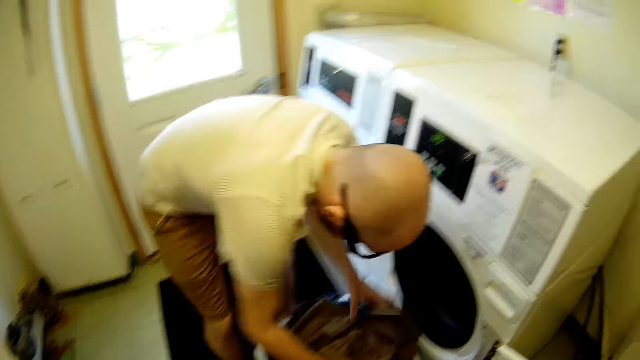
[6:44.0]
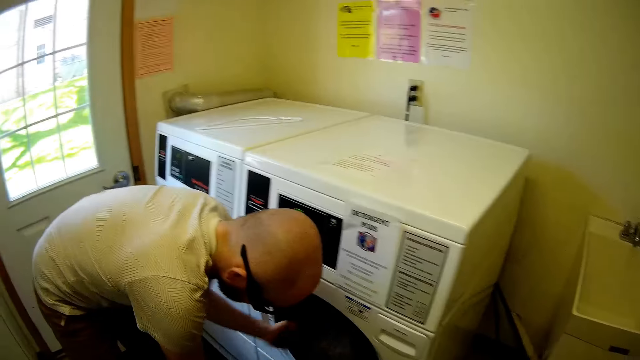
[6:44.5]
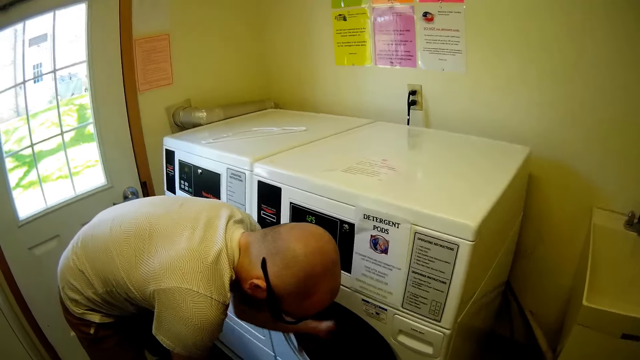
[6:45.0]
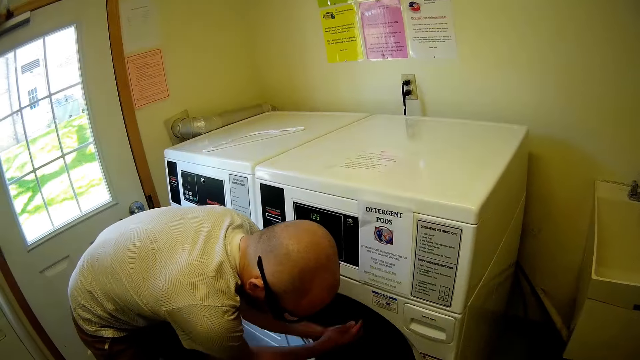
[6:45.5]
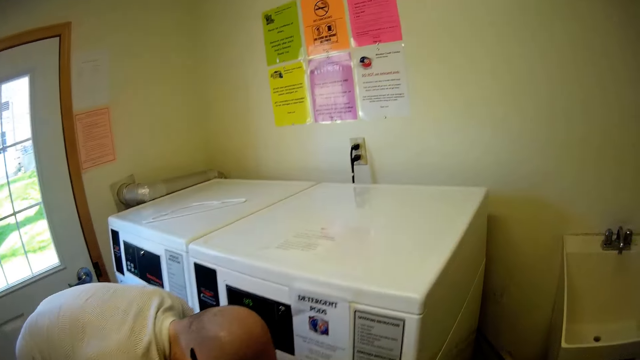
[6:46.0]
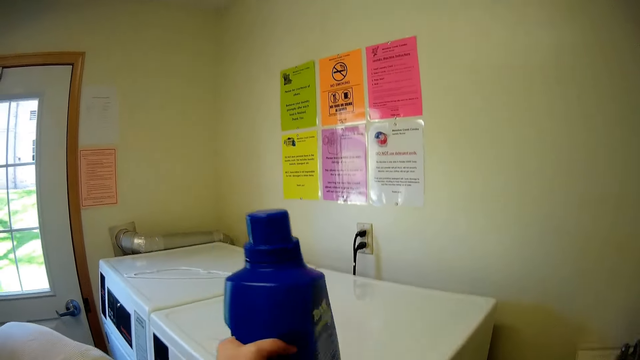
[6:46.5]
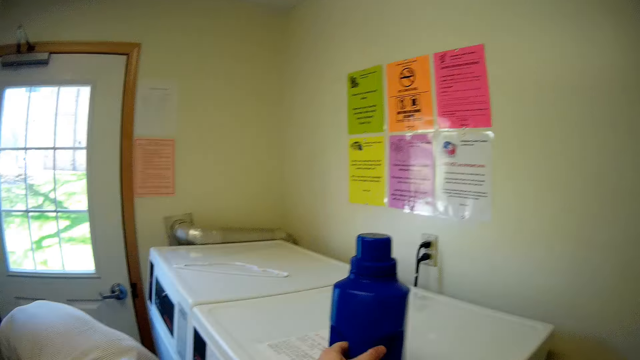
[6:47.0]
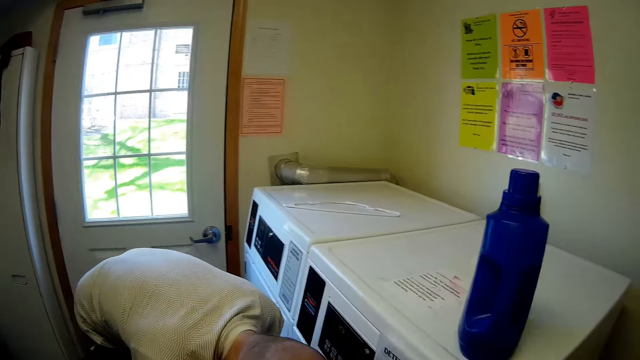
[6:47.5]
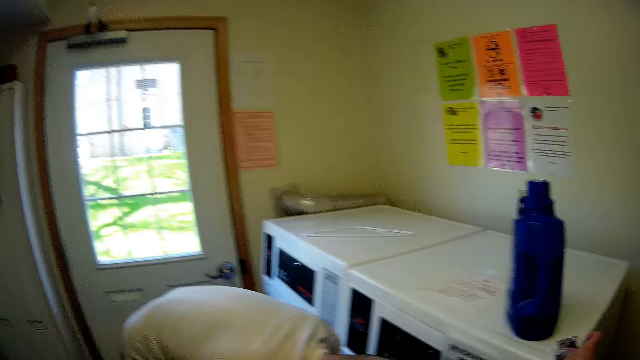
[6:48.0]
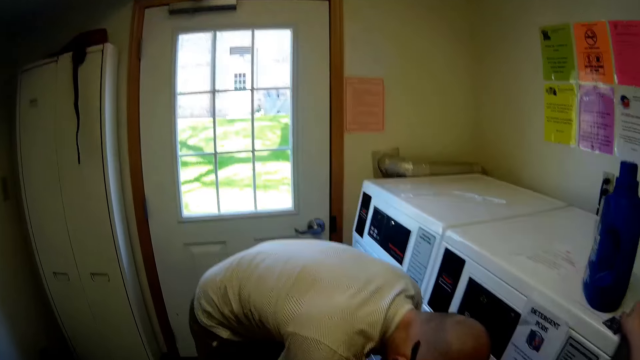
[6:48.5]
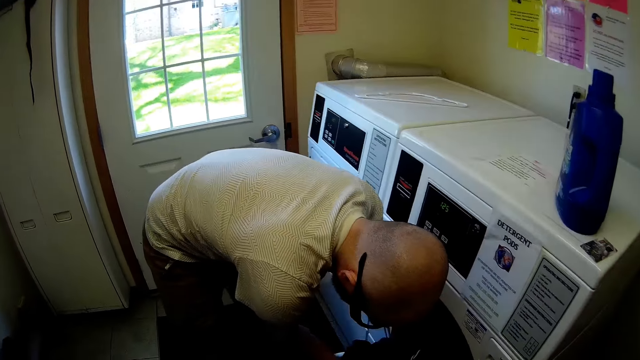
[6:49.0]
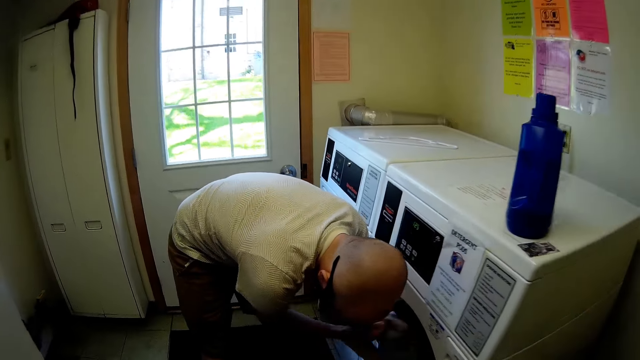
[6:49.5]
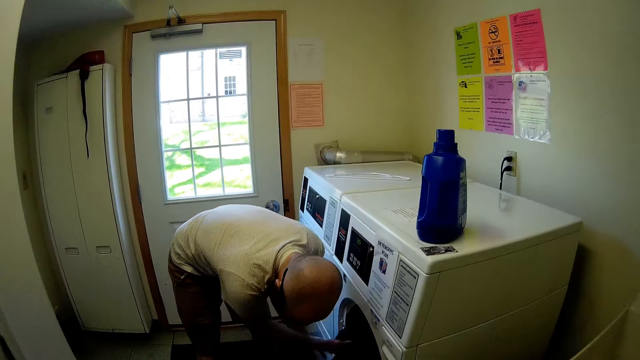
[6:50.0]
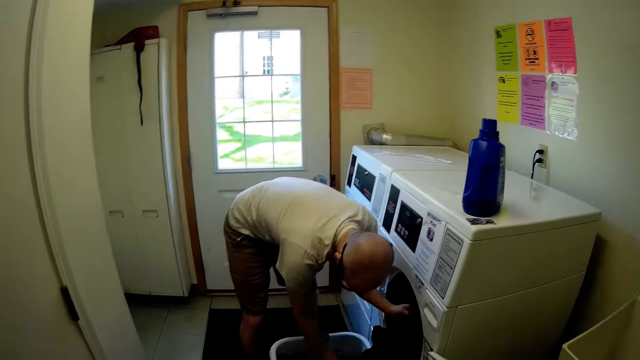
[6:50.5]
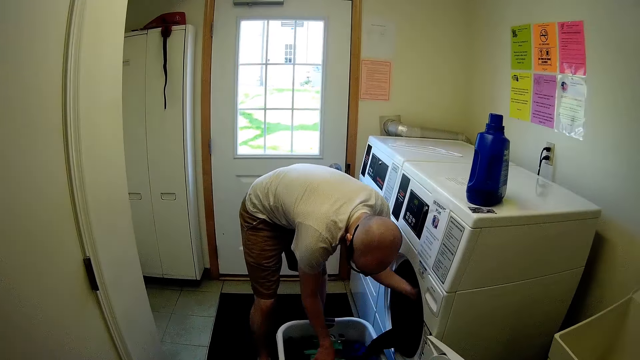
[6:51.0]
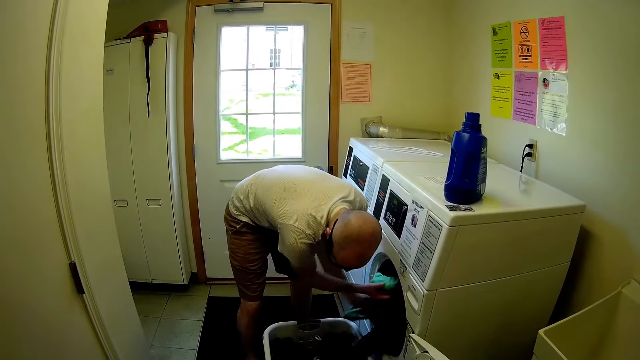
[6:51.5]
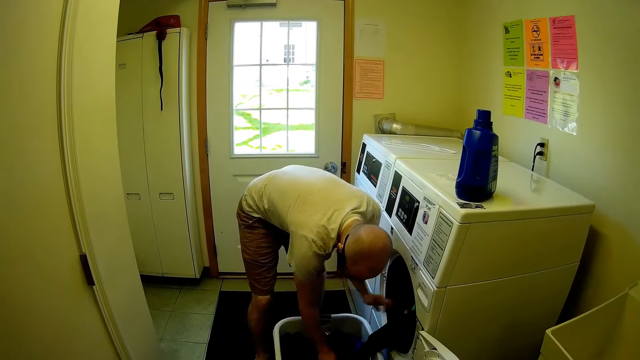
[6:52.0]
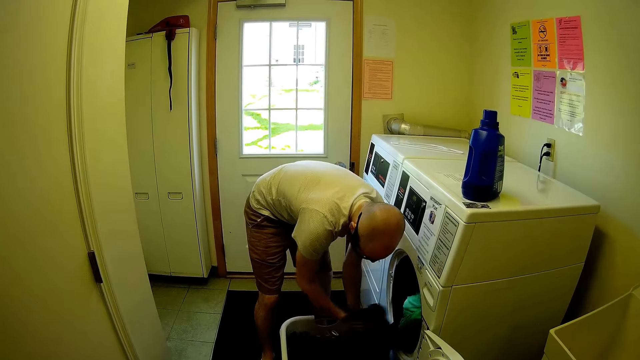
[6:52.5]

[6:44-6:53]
A man empties the clothes in the basket inside the laundry machine with his hands. The camera wearer drops a laundry liquid in his hand on the washing machine. He looks around.

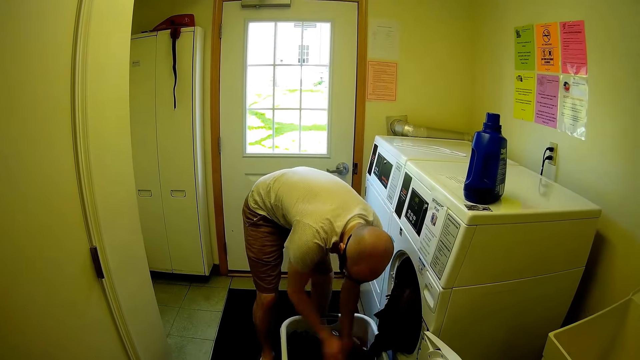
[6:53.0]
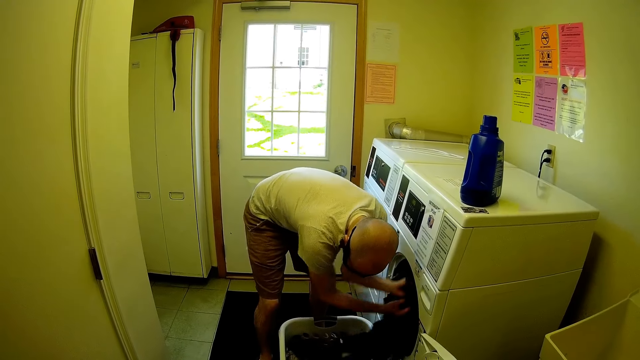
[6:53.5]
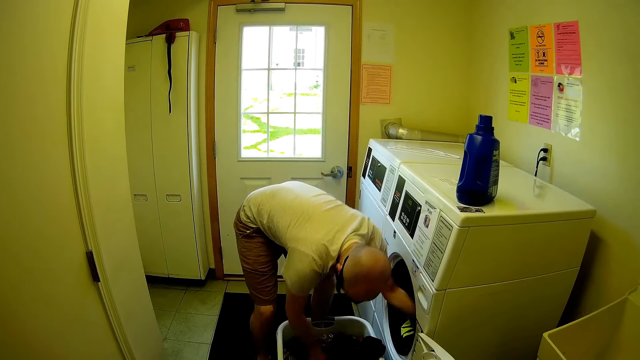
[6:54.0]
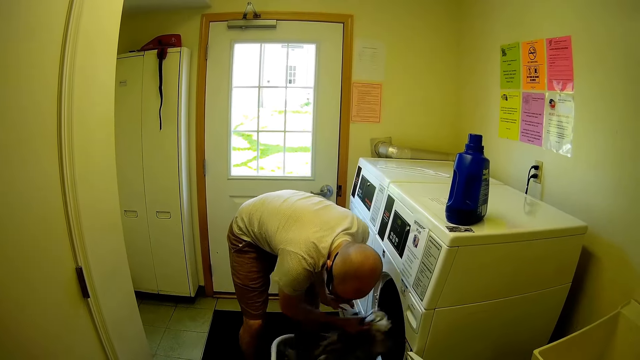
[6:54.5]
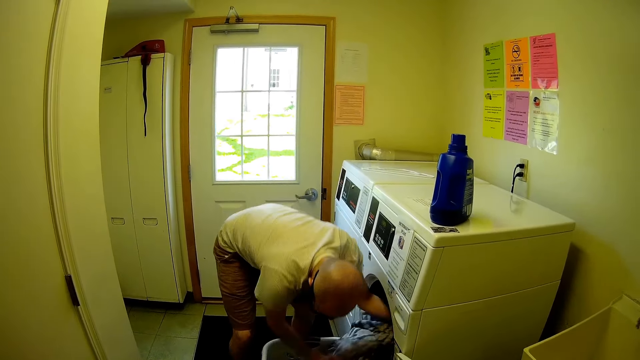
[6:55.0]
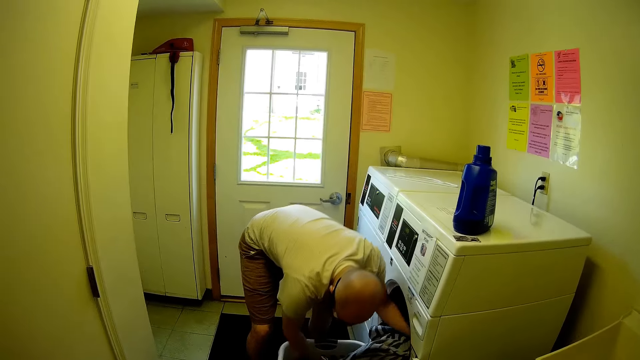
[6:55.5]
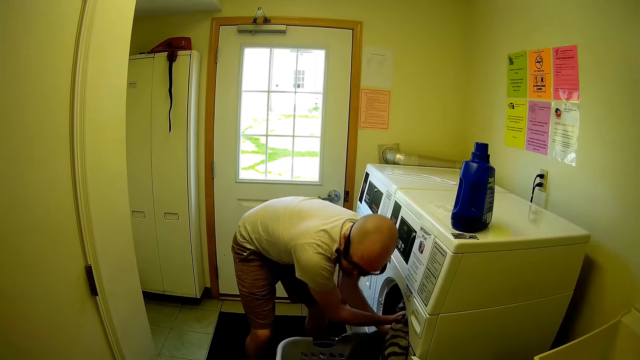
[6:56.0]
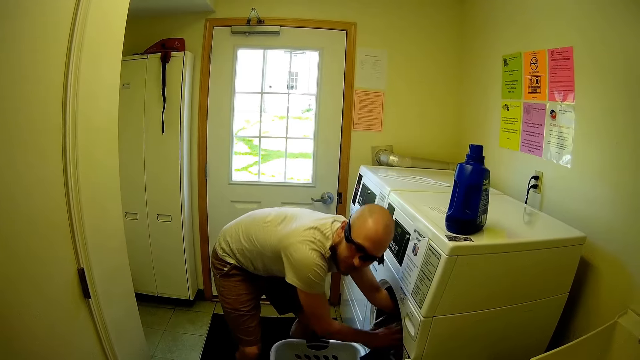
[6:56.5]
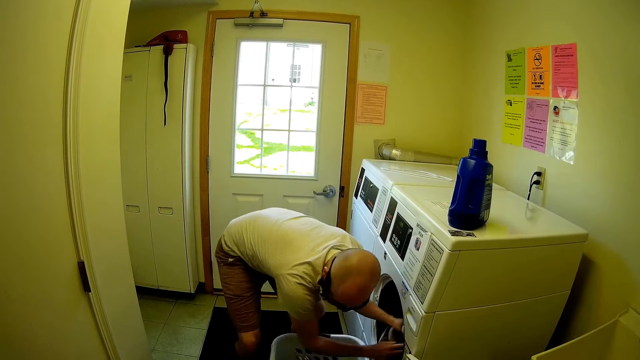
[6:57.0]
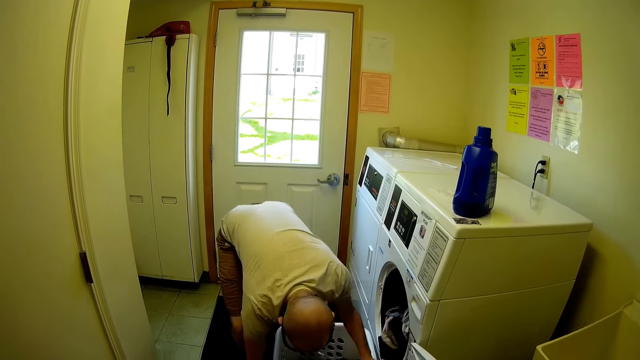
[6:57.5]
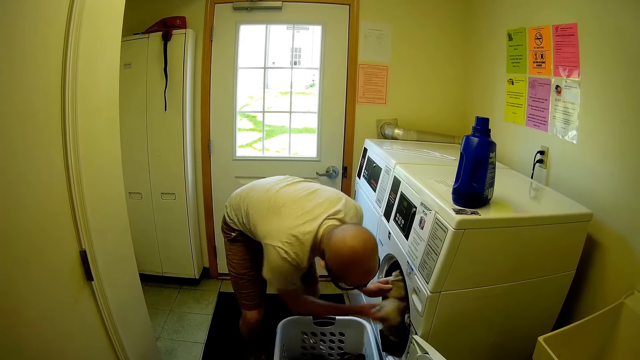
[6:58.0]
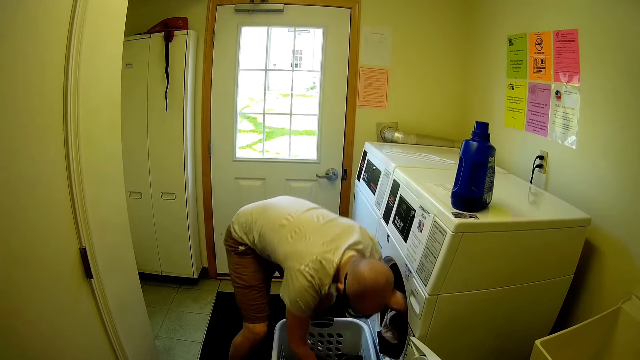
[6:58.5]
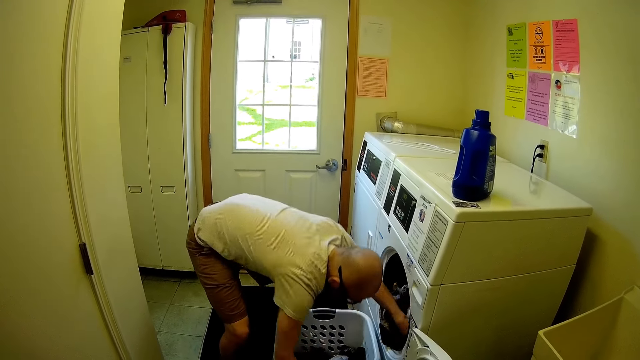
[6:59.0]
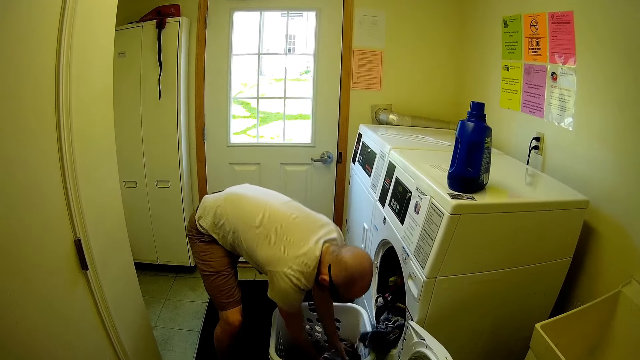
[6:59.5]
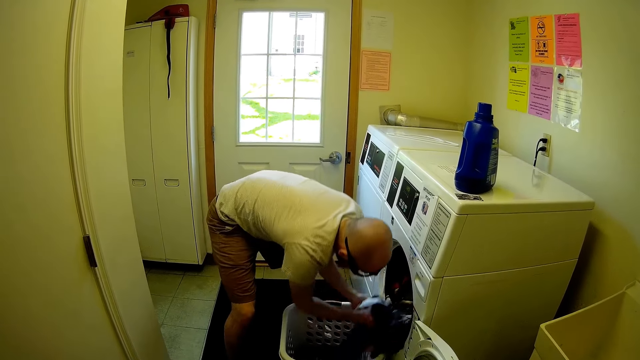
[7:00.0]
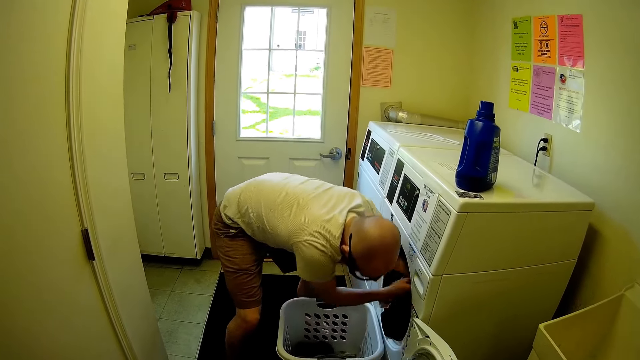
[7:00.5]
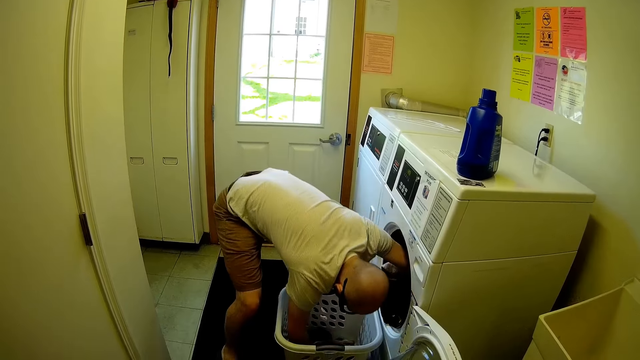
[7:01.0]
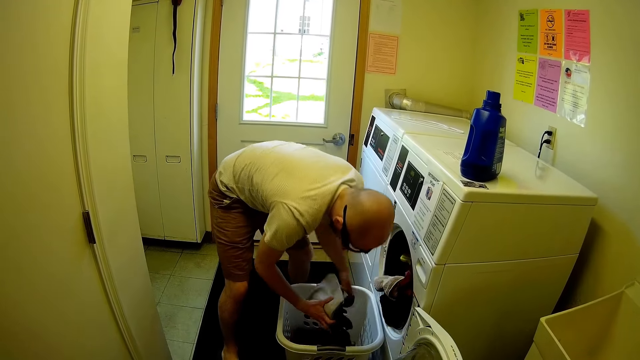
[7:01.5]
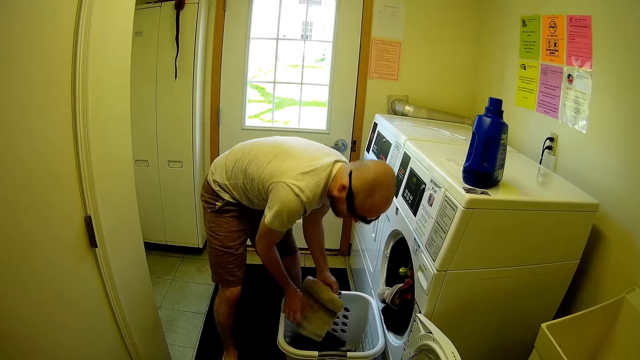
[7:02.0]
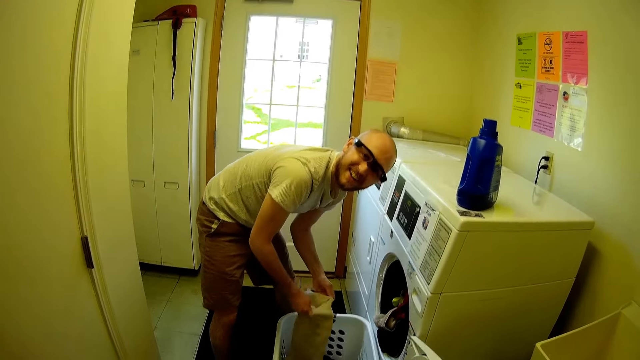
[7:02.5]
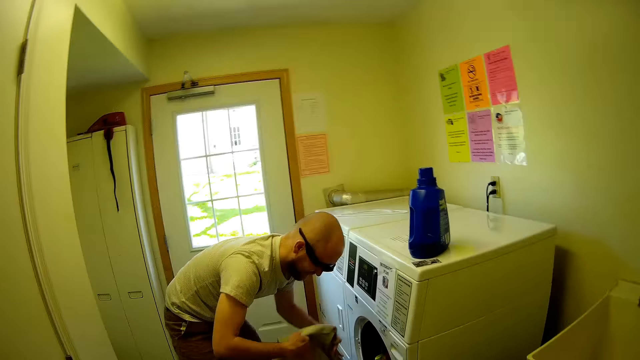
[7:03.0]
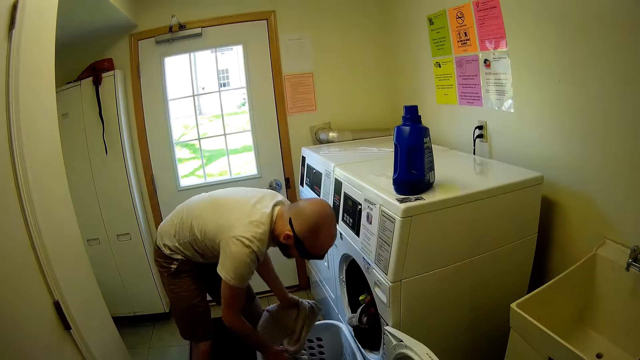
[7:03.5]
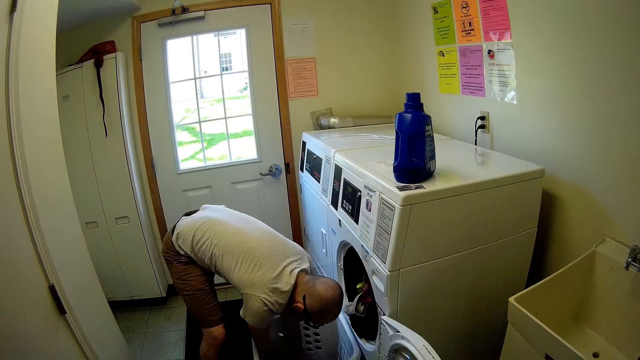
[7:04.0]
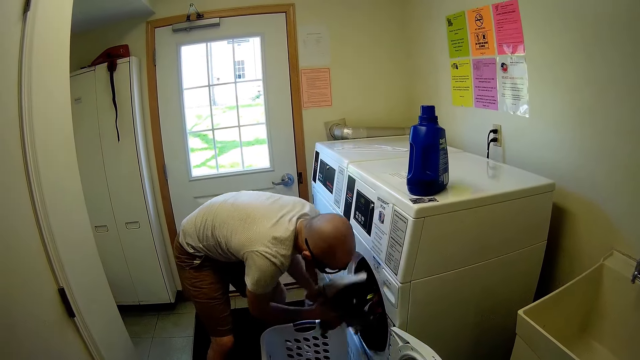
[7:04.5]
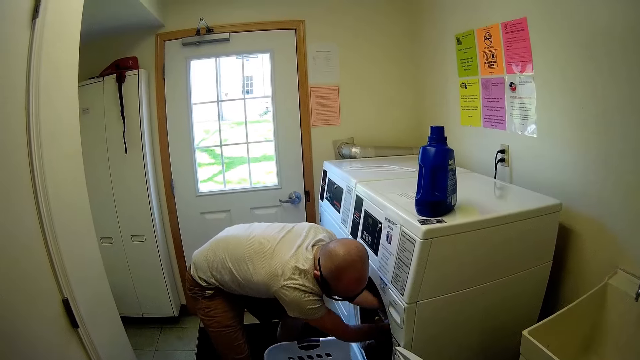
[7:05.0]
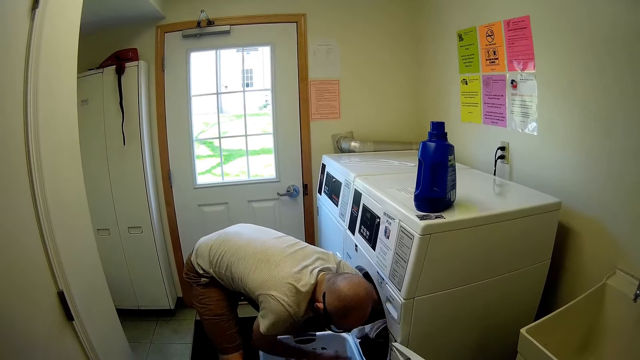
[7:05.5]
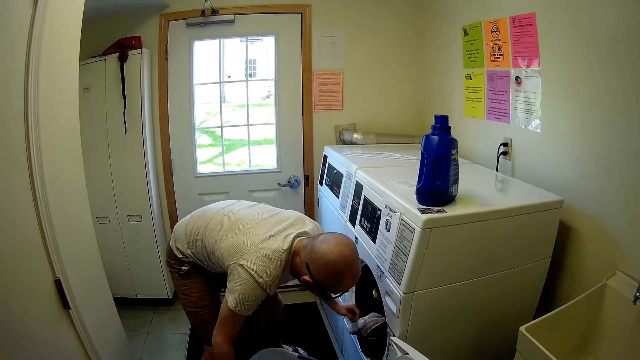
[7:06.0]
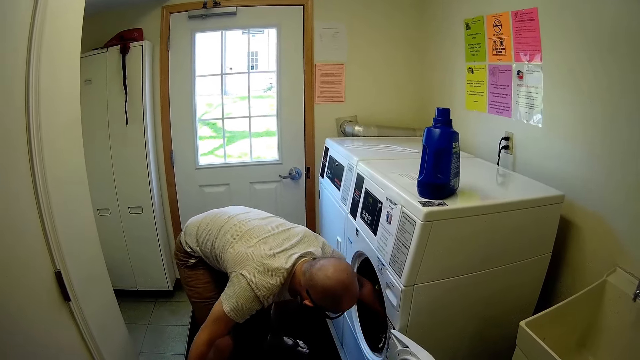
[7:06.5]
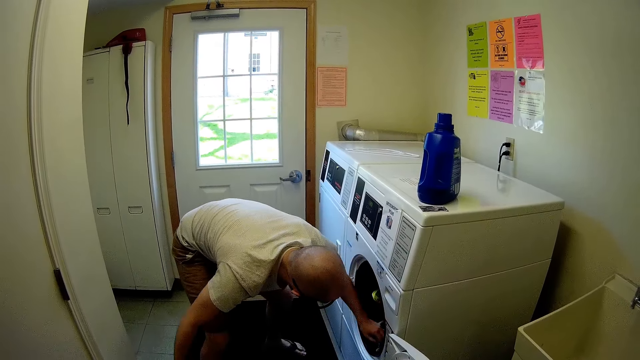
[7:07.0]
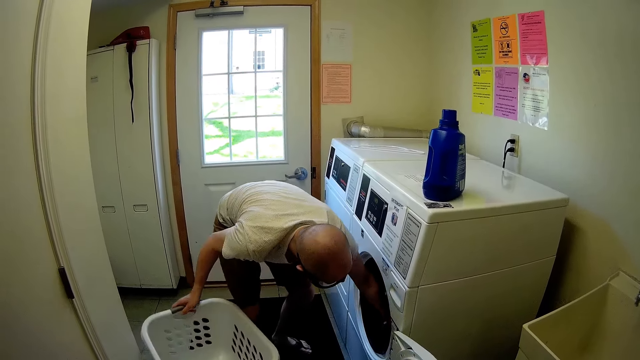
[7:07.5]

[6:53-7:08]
The camera wearer speaks to the man. The man laughs. The camera wearer speaks to the man. They speak to the man again. They laugh. They speak to the man. The man laughs.
